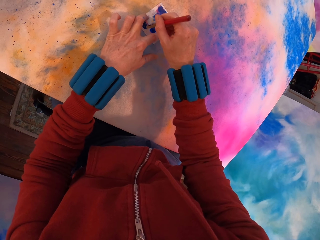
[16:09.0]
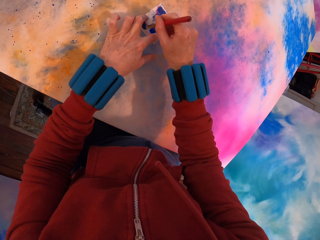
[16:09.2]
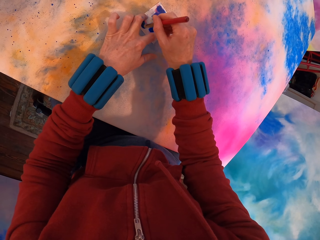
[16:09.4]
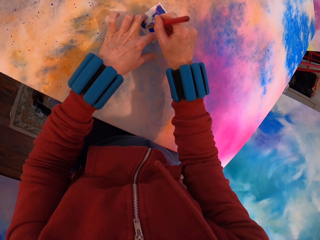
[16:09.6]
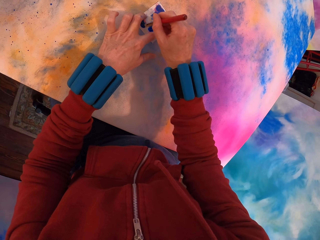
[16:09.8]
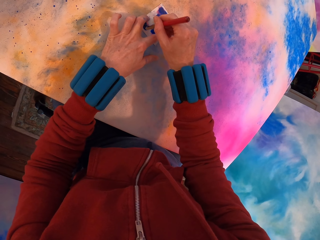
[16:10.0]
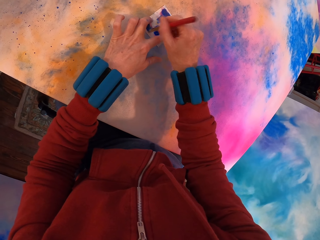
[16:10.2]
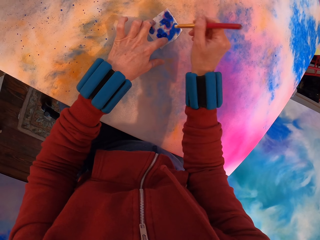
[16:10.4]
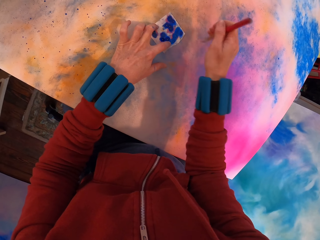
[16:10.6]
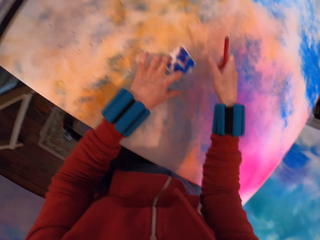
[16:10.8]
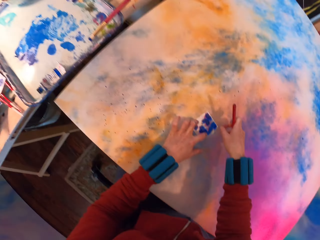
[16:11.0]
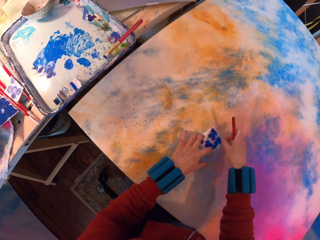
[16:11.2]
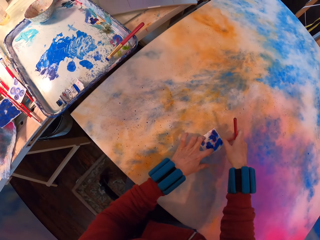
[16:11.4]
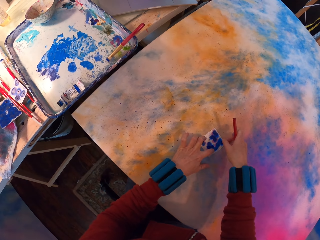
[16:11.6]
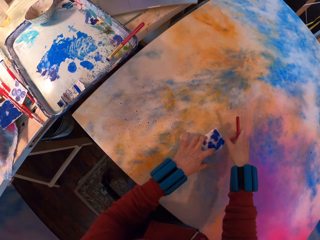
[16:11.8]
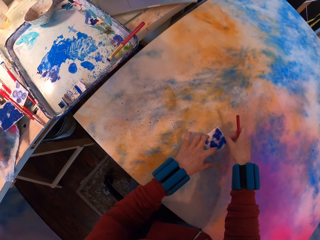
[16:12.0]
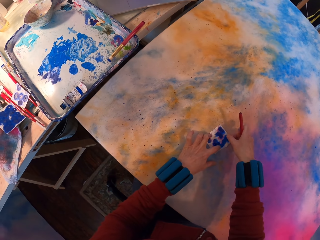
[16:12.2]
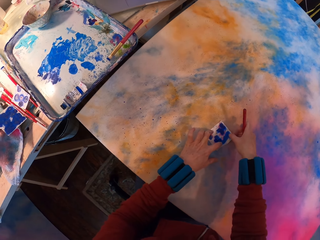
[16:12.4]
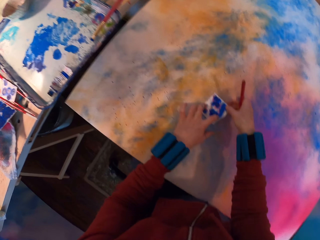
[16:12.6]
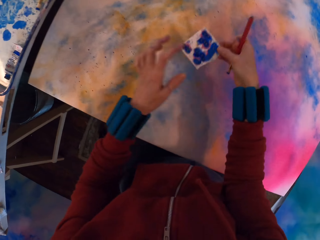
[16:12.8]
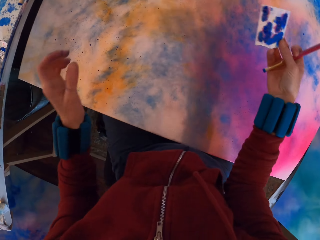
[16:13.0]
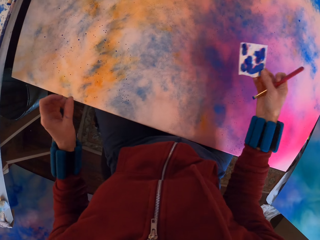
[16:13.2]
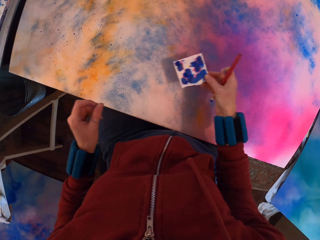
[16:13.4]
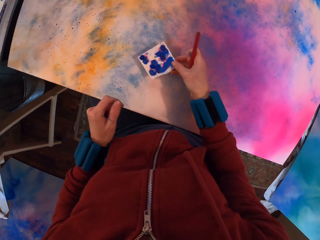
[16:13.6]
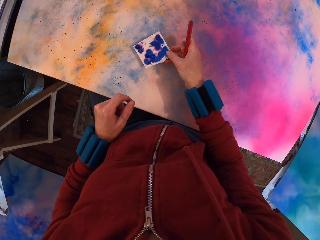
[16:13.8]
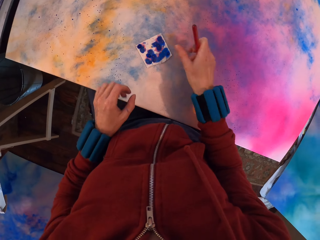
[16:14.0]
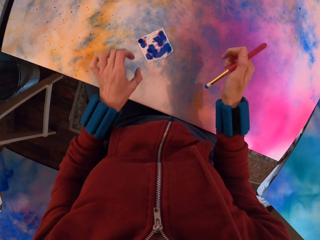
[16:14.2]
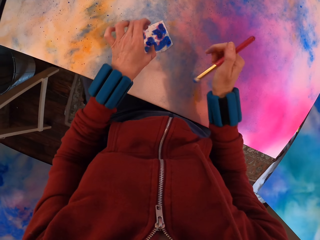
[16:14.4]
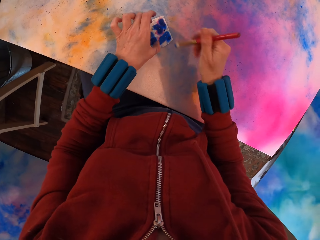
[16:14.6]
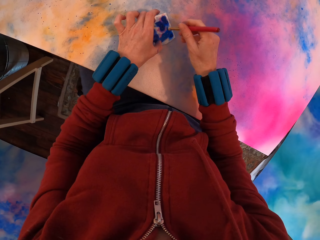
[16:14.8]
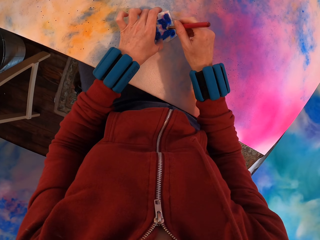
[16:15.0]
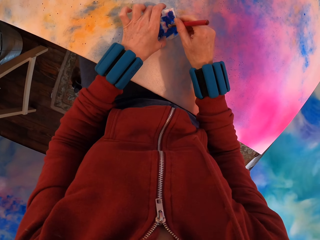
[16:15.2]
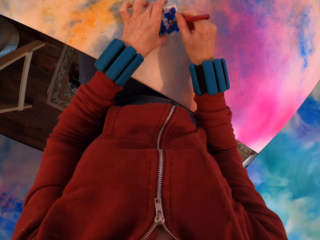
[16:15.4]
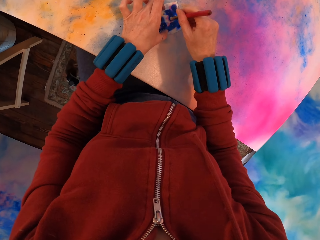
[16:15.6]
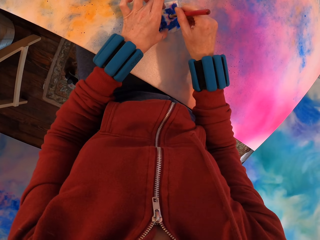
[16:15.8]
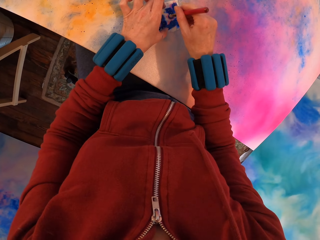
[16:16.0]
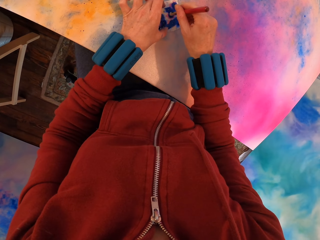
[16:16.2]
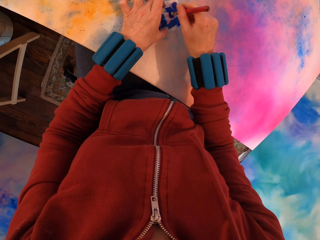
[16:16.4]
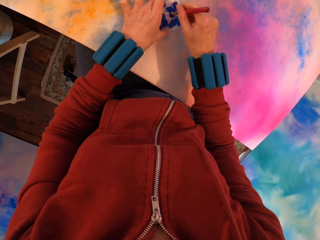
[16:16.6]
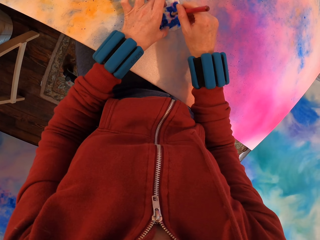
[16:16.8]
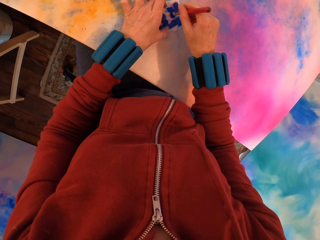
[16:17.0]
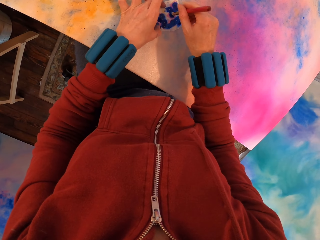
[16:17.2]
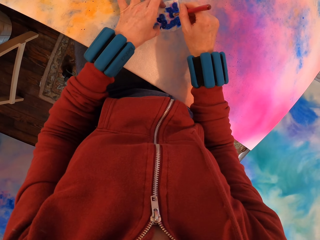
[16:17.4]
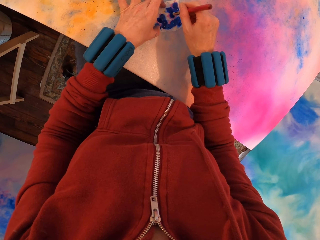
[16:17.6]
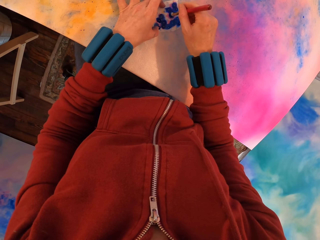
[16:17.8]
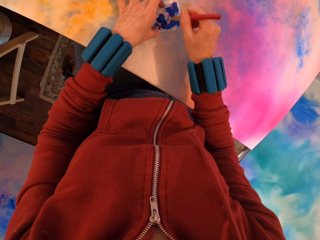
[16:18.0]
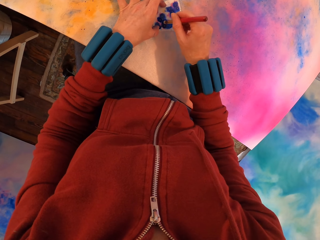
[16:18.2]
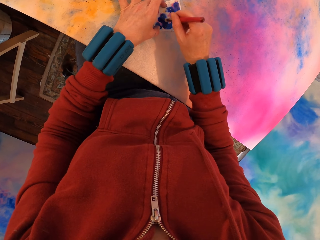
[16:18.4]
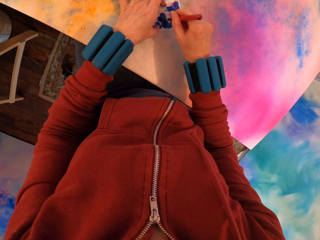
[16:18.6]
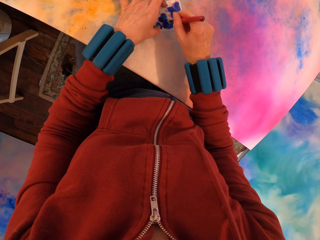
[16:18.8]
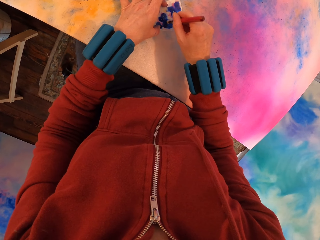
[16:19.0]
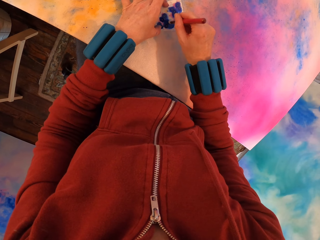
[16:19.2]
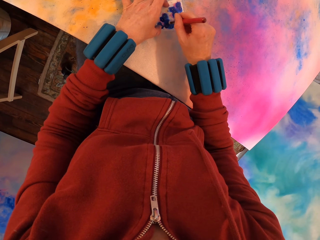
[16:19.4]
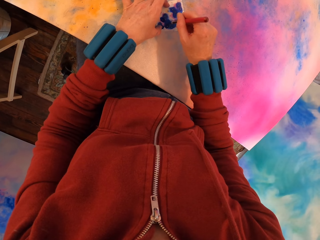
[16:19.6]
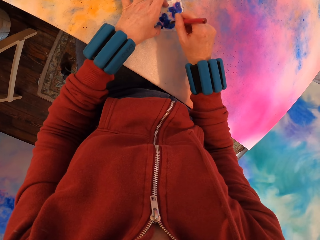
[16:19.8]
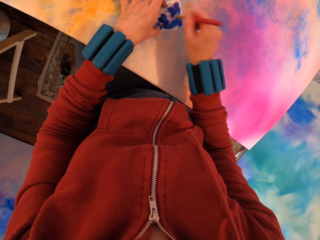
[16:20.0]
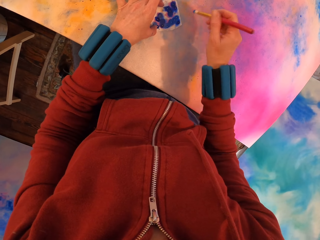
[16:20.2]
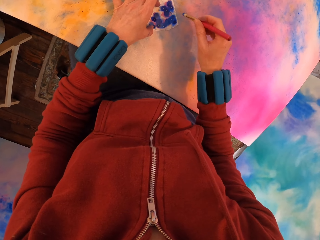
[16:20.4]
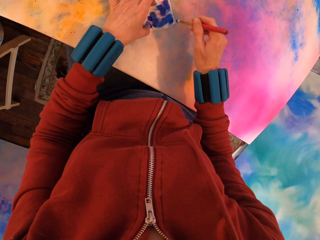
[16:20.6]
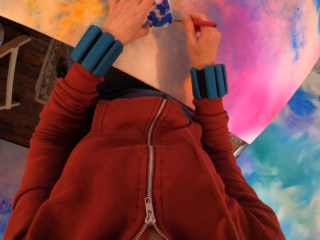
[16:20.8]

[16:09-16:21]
The camera wearer removes the paper. They paint the canvas.

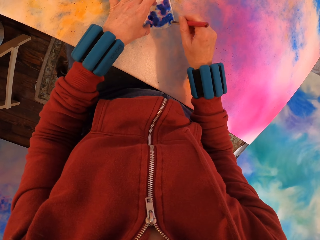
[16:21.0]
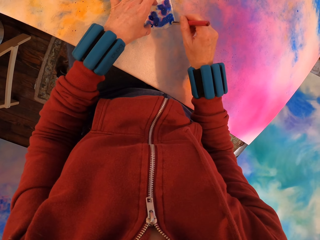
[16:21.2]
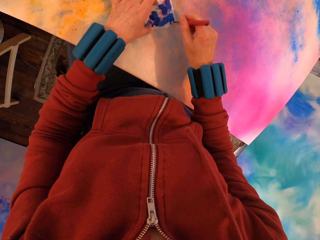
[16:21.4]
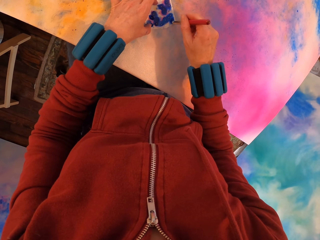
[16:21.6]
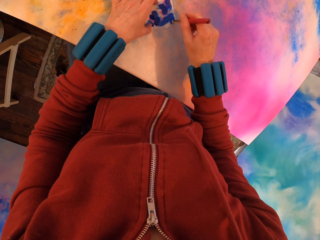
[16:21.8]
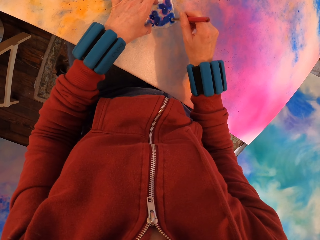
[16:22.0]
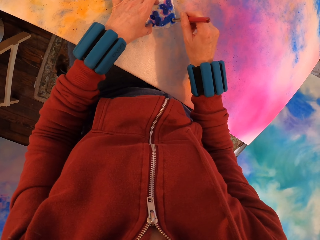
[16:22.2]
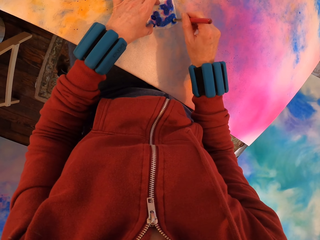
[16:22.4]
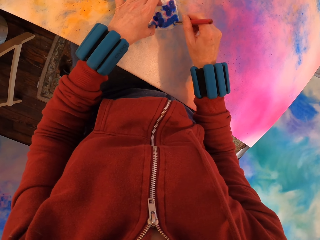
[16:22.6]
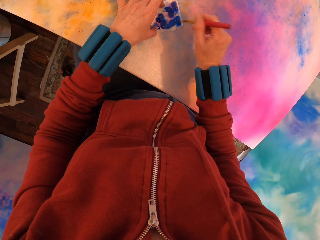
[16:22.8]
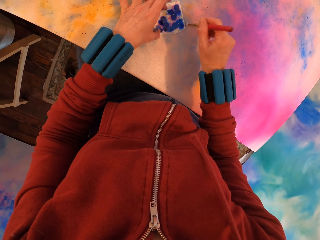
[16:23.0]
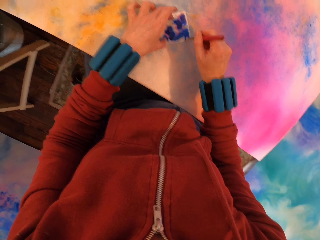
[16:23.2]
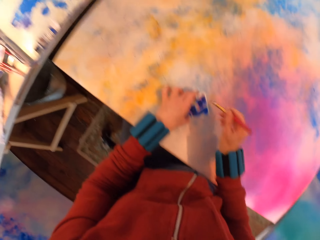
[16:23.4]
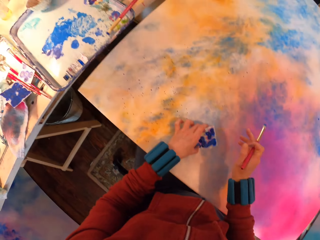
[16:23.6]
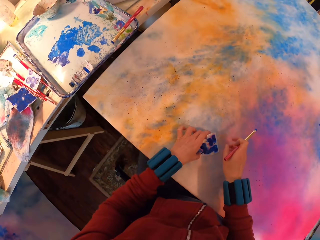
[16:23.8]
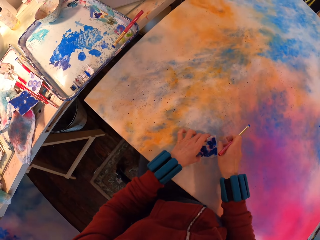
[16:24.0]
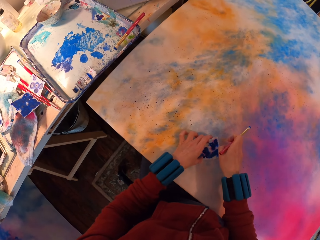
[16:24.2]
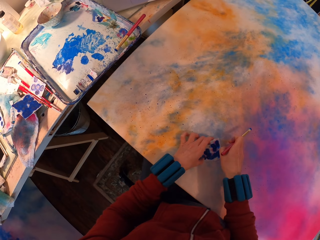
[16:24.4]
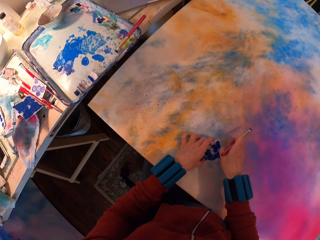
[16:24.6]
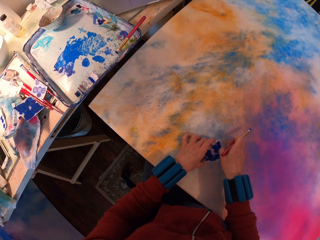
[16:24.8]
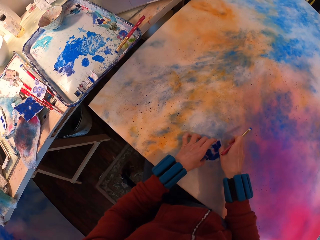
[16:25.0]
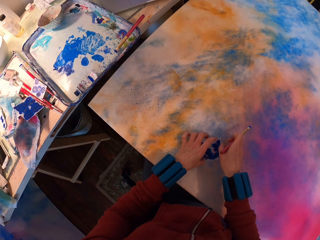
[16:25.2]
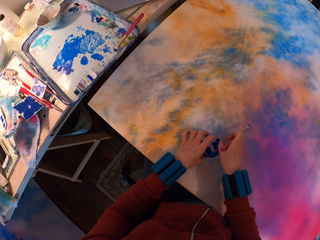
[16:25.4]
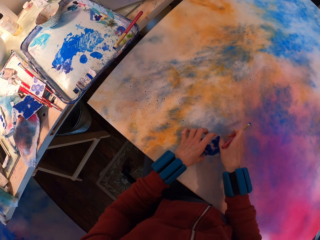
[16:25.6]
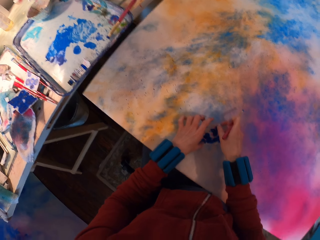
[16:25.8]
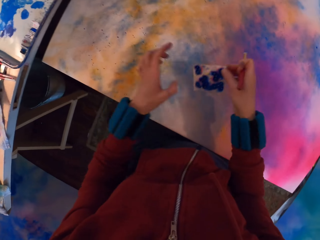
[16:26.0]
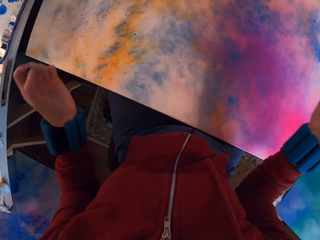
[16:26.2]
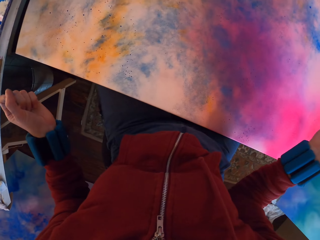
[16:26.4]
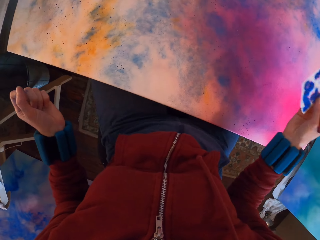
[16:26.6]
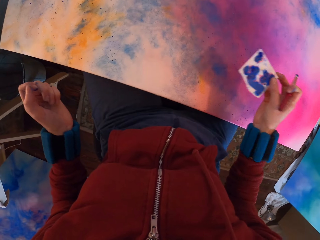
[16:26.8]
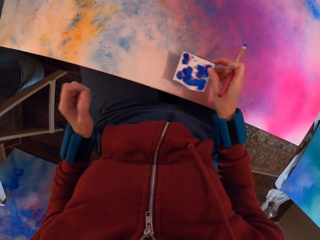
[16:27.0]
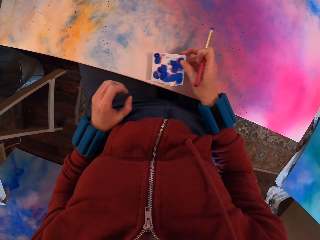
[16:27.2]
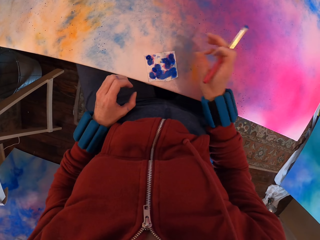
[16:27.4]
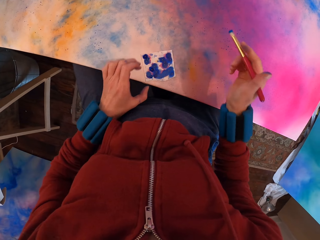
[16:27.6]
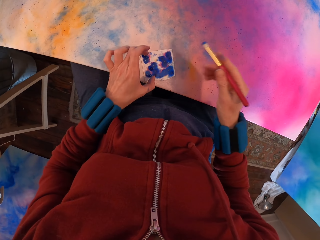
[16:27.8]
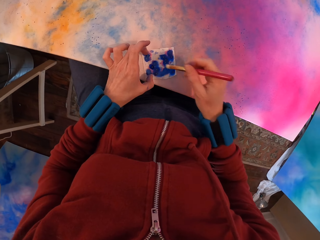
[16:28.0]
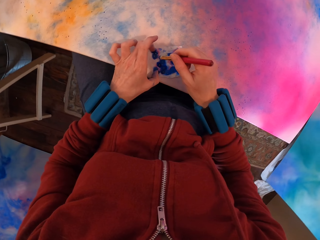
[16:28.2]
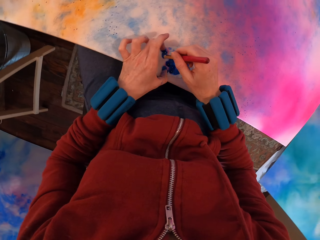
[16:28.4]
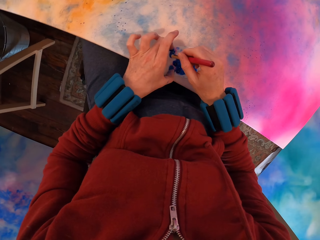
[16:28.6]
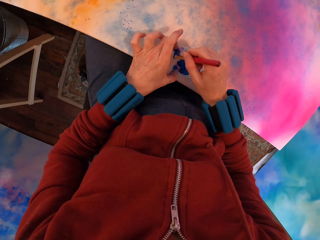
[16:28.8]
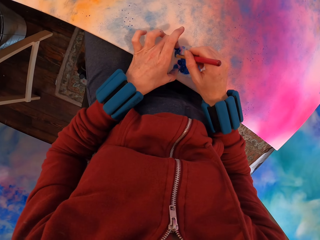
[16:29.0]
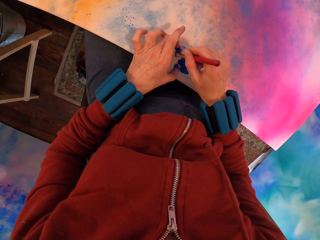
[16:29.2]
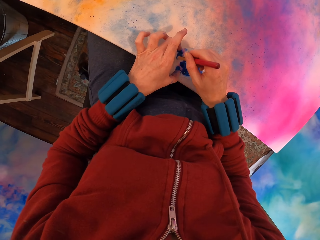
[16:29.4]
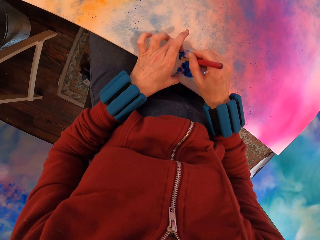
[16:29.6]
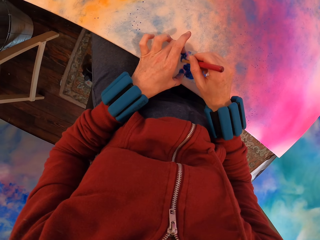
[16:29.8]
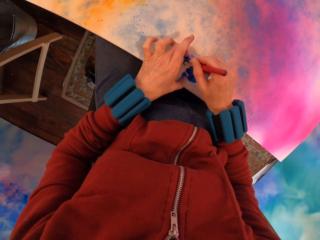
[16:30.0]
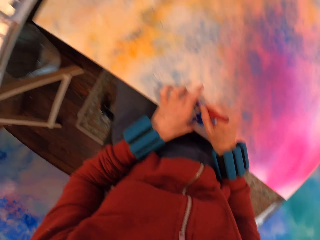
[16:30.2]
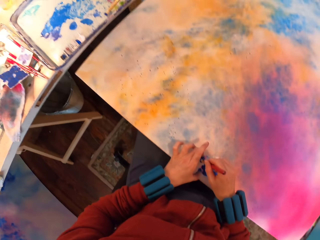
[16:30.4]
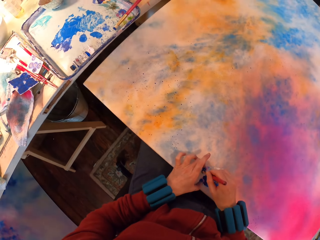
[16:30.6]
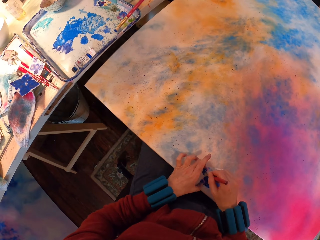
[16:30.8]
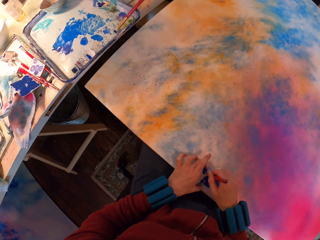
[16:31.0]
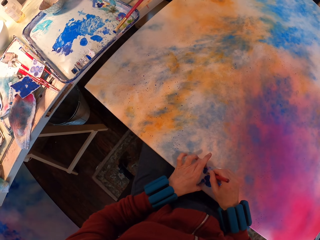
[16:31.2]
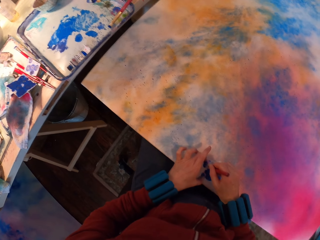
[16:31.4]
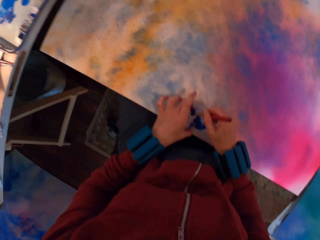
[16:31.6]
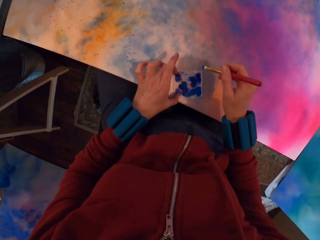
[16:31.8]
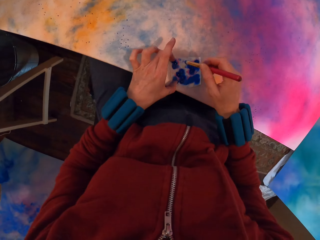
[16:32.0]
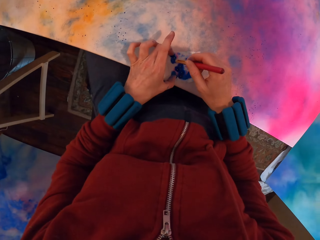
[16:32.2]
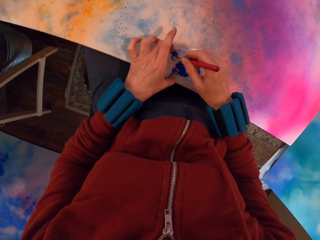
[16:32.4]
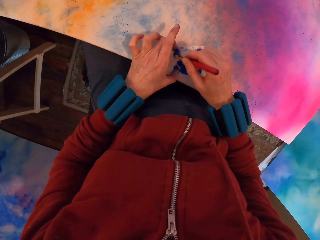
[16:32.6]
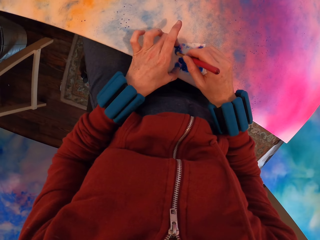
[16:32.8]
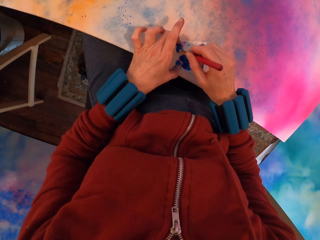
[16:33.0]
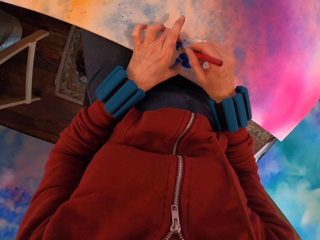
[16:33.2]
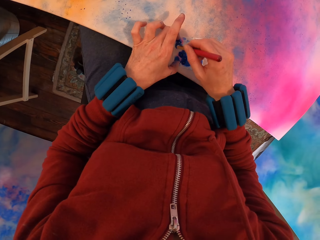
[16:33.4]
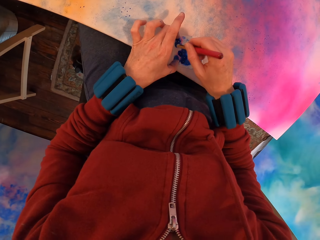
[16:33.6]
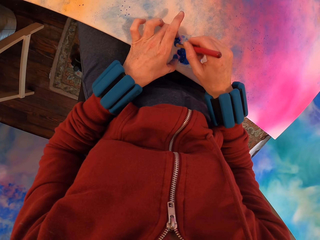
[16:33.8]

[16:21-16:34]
The camera wearer removes the paper. They paint the canvas.
